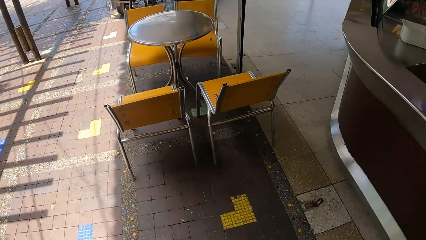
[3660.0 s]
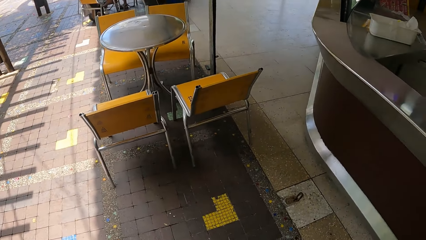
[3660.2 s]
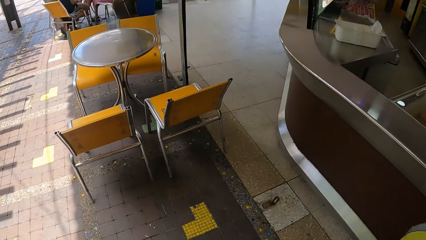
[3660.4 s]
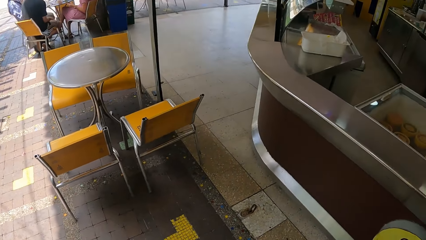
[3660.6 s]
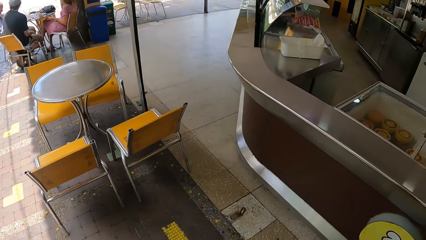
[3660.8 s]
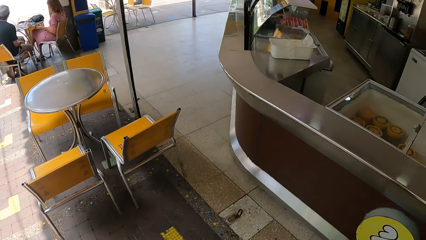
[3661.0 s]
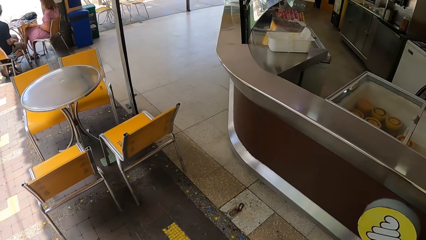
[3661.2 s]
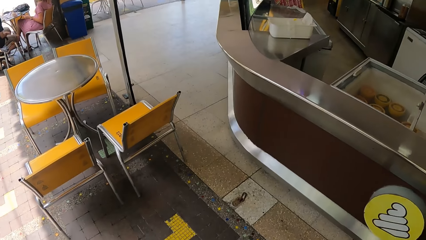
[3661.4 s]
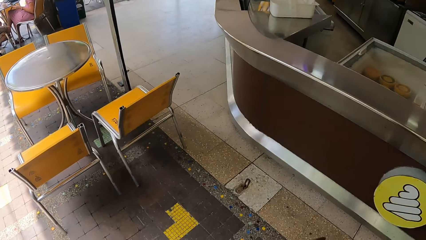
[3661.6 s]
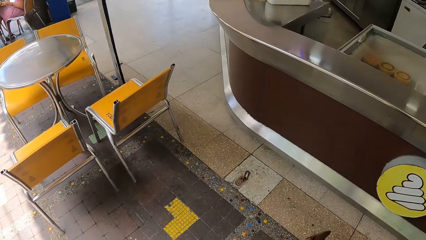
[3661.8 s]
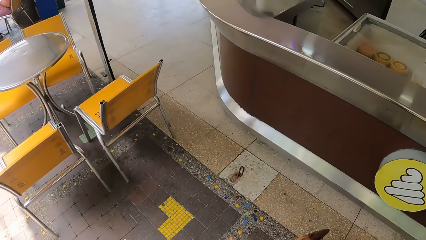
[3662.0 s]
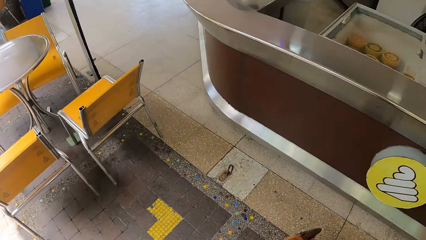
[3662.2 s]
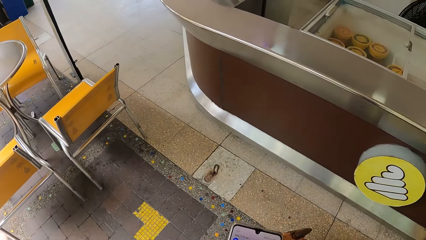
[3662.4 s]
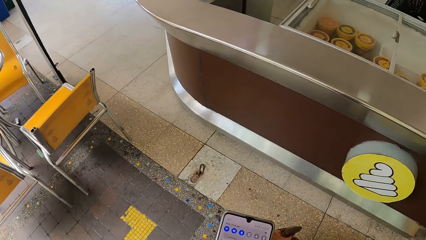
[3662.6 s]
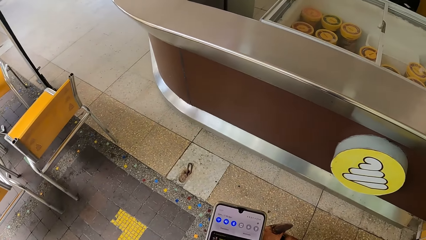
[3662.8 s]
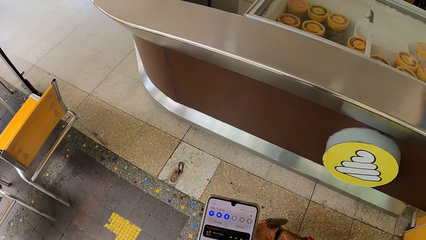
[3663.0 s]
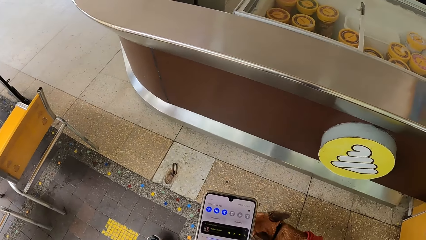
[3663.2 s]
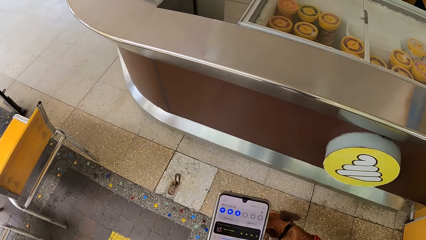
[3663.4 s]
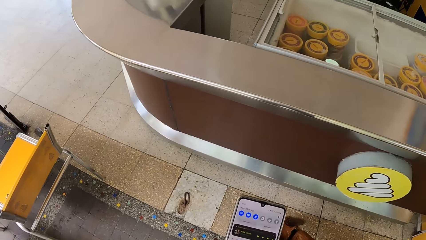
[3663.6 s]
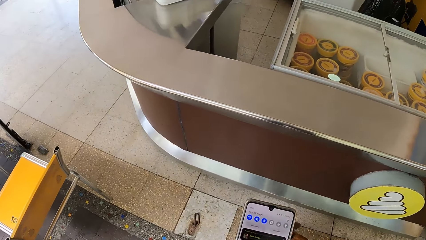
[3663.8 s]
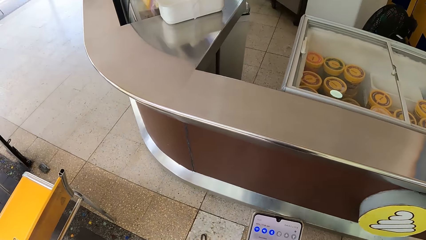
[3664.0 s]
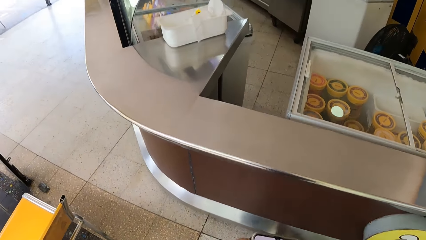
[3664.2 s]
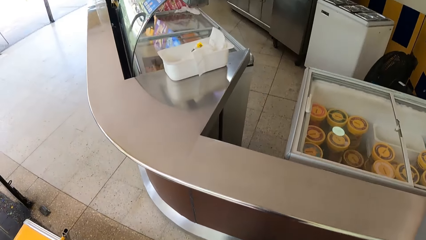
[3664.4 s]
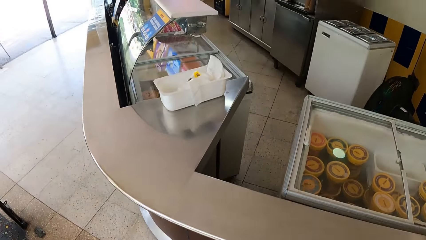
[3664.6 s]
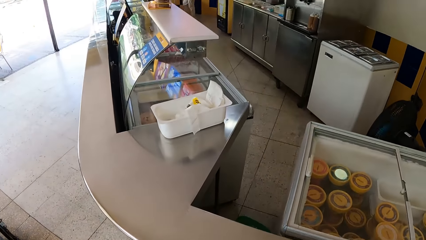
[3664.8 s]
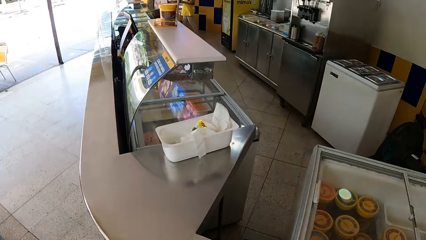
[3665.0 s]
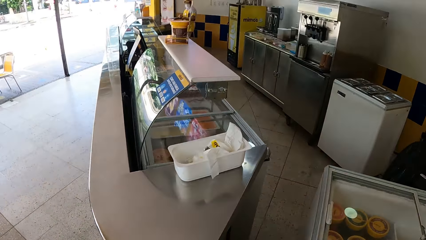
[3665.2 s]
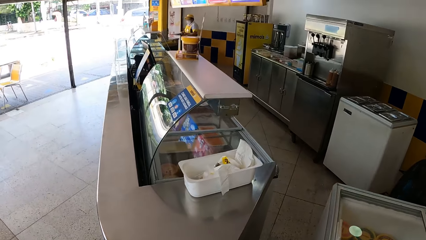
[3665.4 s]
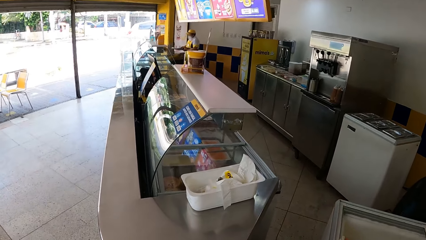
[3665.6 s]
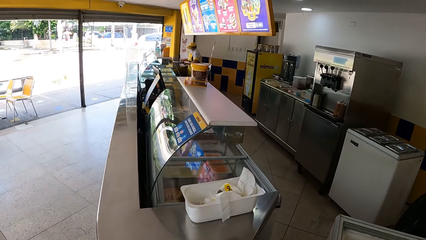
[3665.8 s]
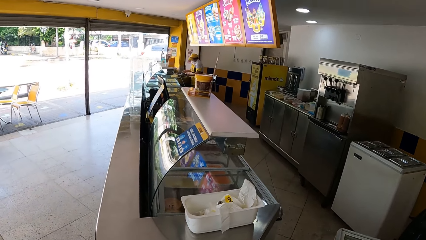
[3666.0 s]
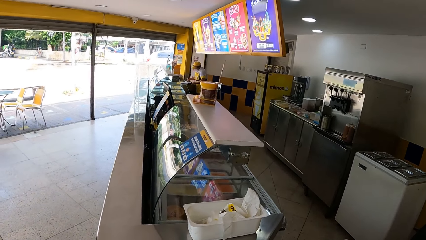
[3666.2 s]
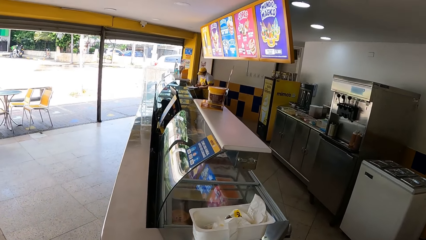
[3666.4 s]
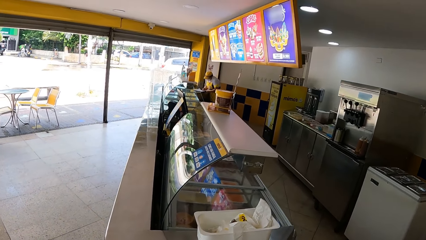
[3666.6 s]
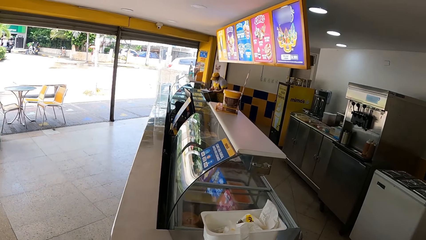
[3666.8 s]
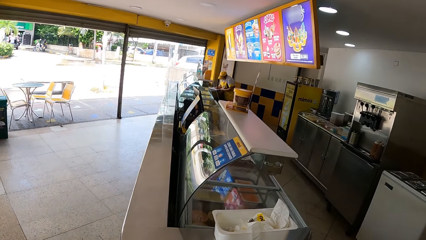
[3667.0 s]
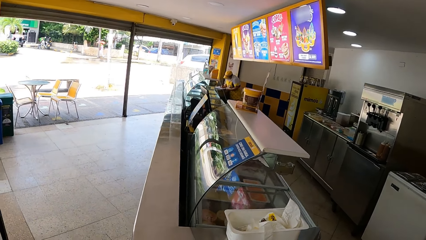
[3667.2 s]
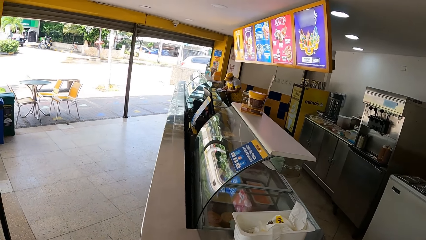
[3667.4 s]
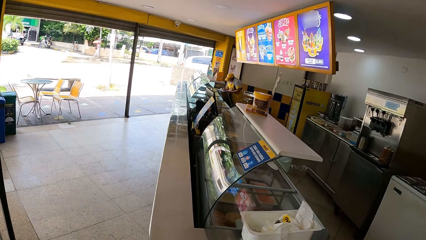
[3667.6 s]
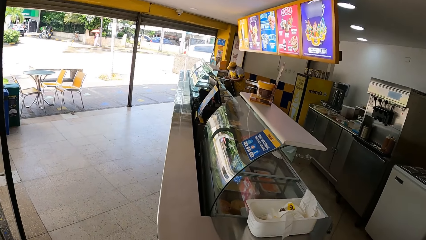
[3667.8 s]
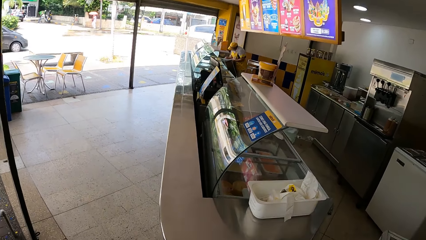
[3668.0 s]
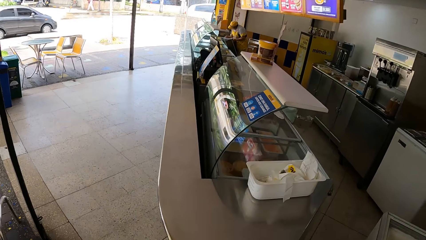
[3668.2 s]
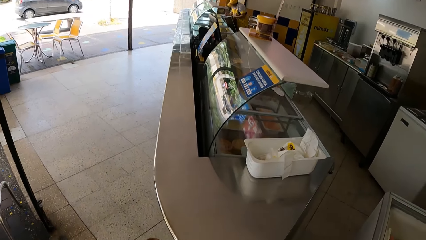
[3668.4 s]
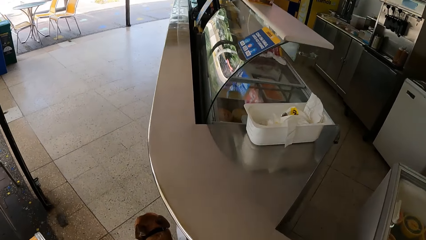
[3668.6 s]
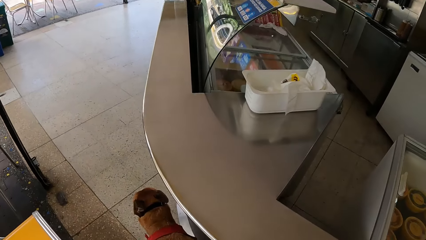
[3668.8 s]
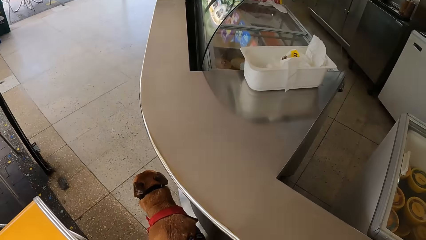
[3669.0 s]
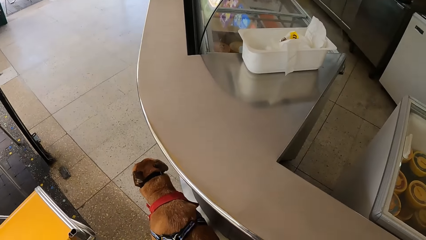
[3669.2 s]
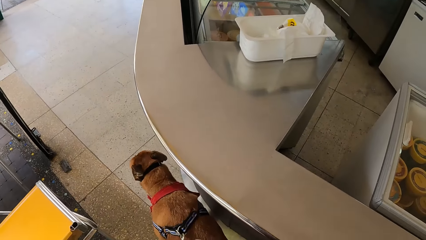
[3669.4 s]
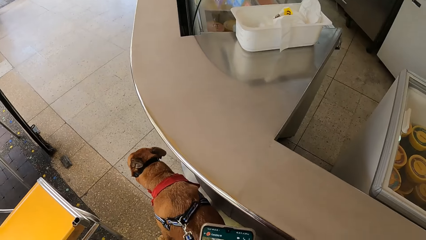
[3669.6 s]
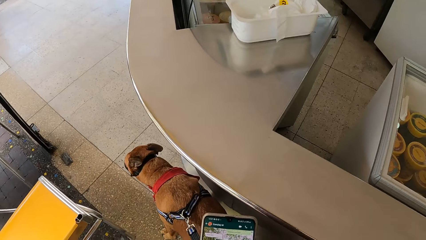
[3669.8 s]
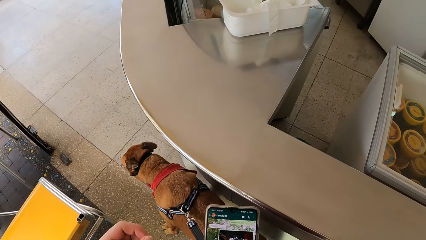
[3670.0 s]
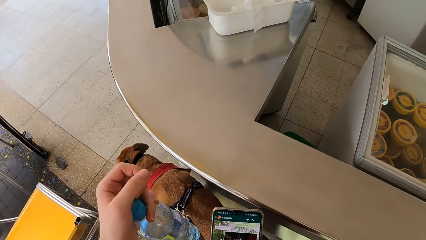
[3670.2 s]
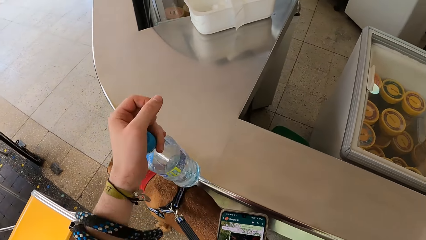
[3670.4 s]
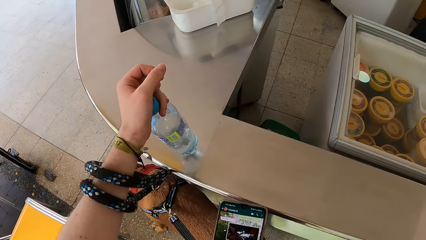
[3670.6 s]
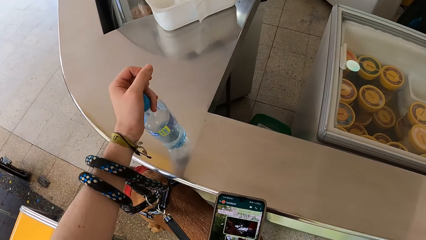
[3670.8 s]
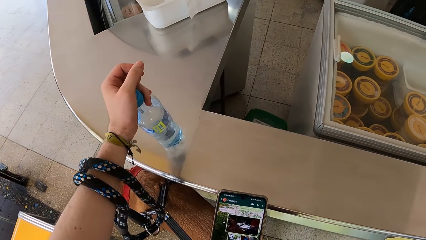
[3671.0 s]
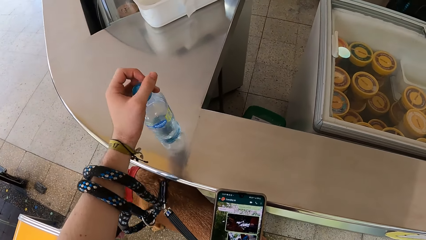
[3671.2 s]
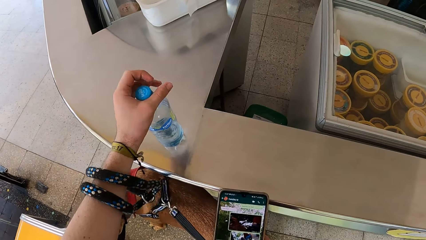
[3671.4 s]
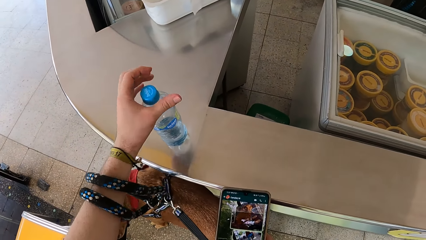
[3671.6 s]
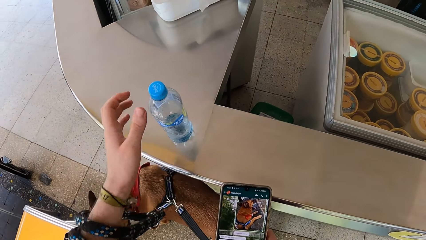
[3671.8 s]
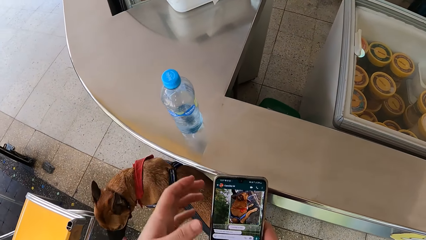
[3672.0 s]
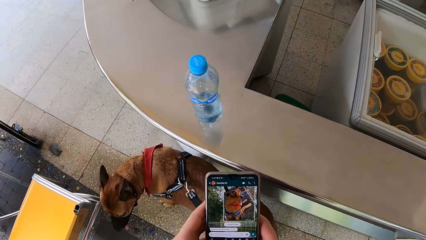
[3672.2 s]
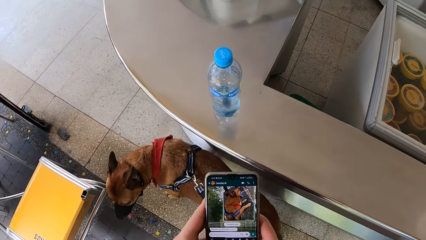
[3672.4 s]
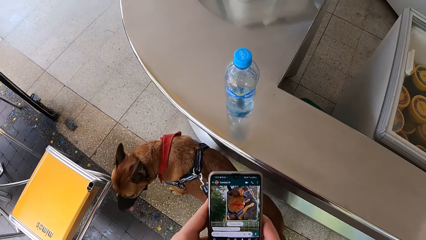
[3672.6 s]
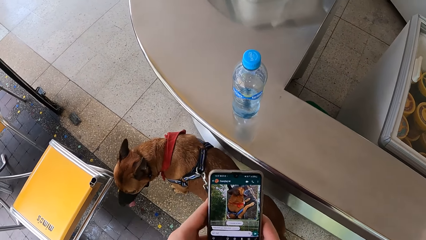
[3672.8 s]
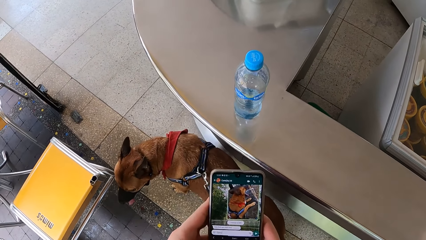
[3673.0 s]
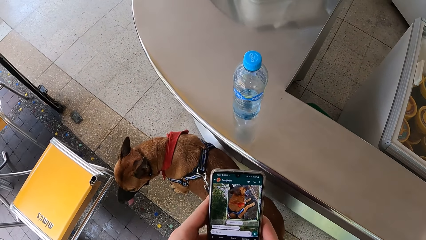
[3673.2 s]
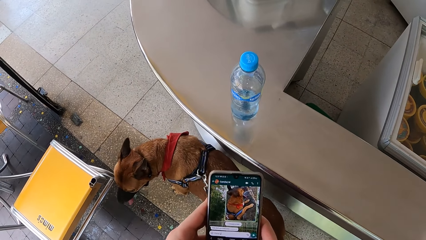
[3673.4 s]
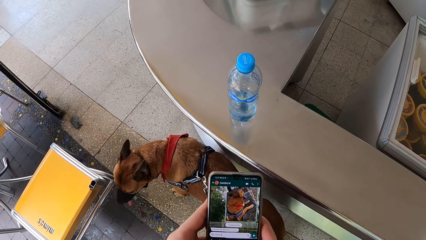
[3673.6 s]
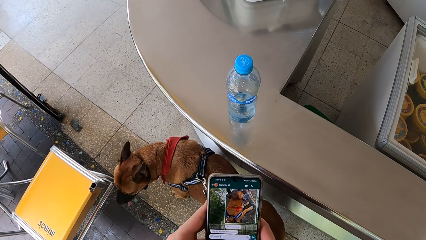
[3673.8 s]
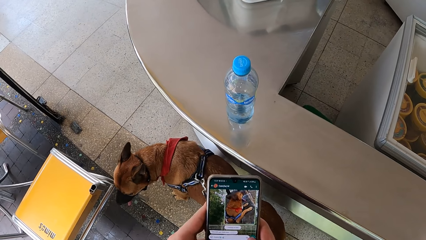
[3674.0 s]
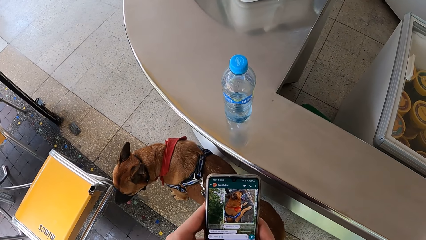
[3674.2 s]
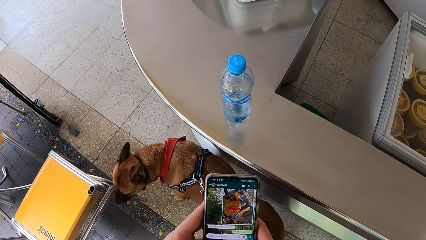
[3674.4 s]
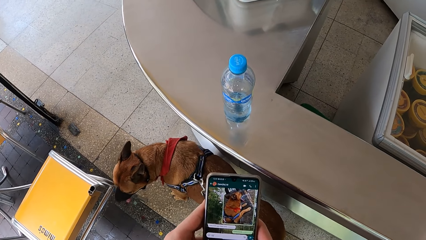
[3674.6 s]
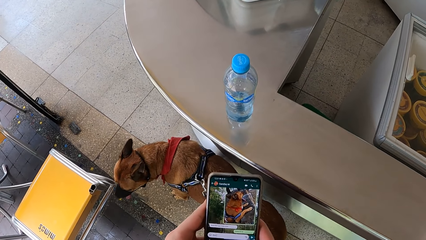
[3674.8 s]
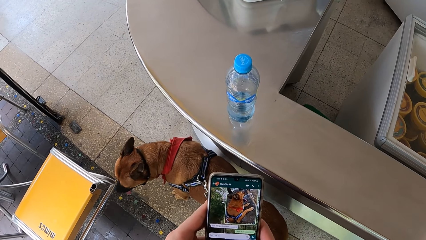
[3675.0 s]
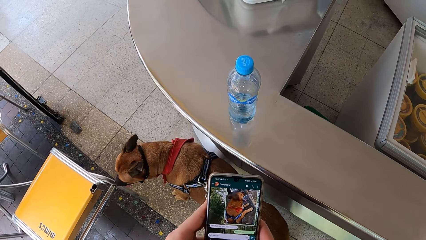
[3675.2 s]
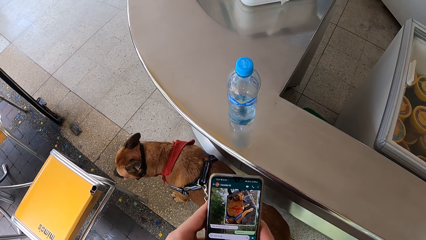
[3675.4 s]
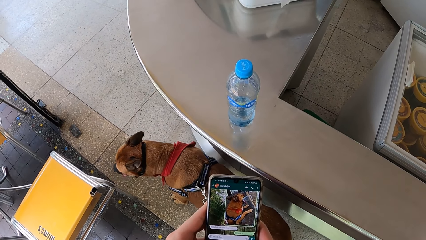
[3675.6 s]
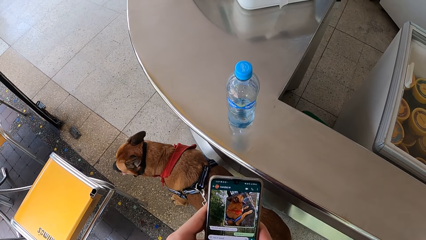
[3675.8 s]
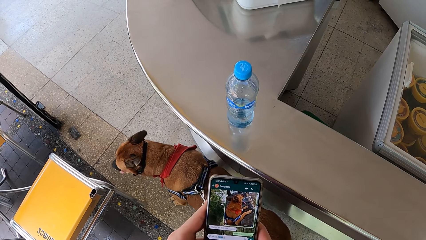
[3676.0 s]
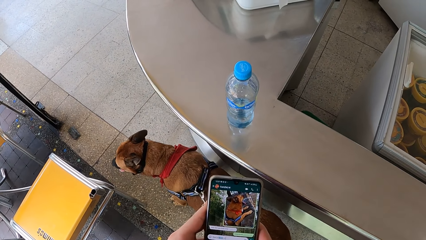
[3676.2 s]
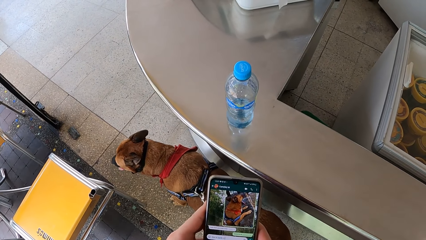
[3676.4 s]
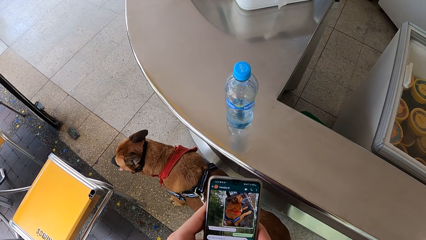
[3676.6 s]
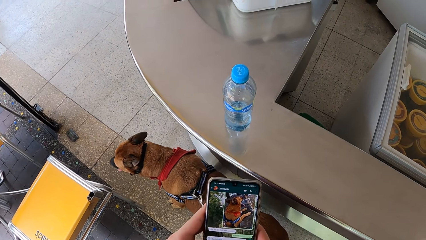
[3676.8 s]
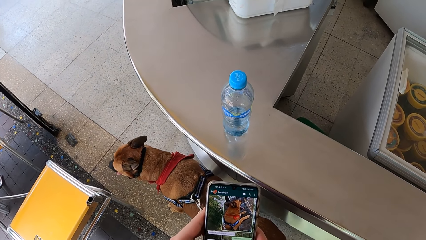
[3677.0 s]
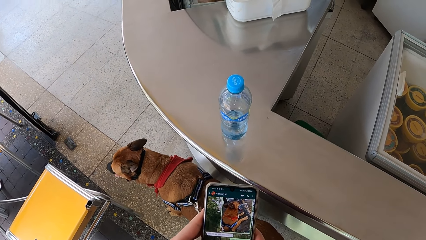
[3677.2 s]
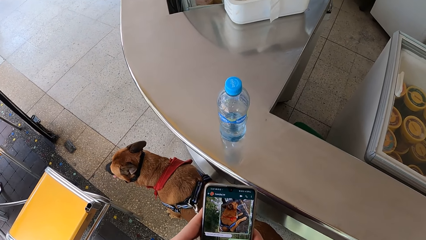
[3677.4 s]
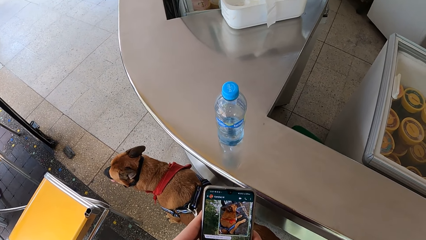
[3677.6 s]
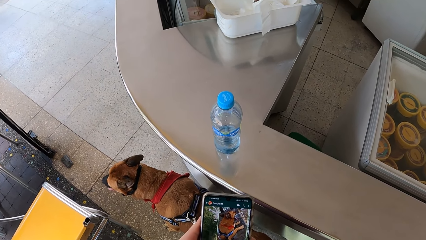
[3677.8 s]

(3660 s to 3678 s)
The camera wearer operates a cellphone. They look at the cellphone. They walk towards a counter. They look around. They look at the counter. They place a water bottle onto the counter. They hold the cellphone. They look at an image of a dog. They scroll the cellphone.
